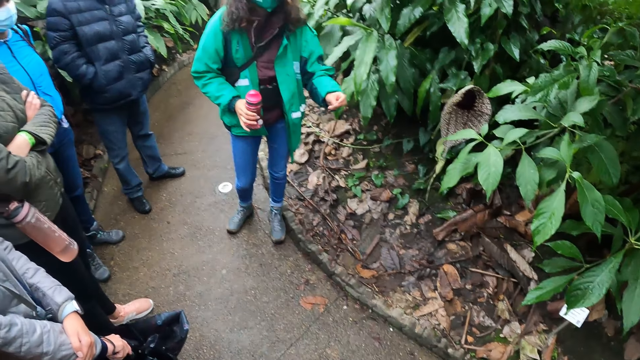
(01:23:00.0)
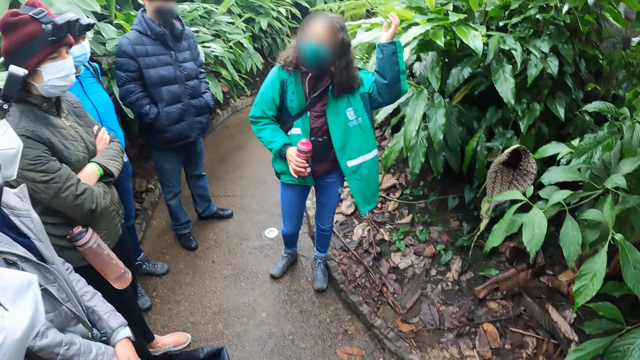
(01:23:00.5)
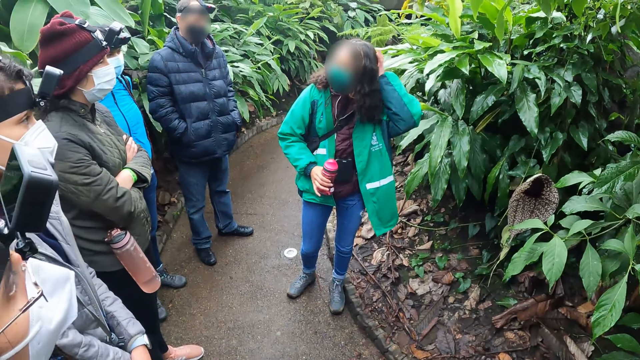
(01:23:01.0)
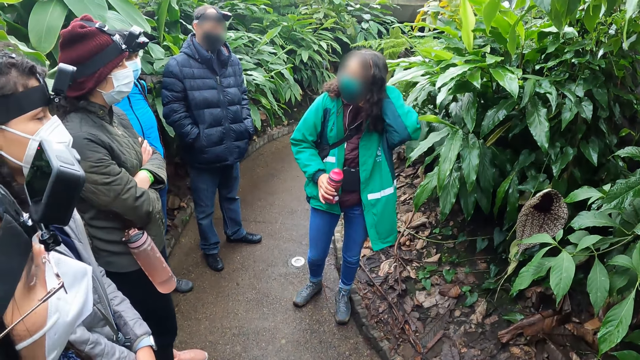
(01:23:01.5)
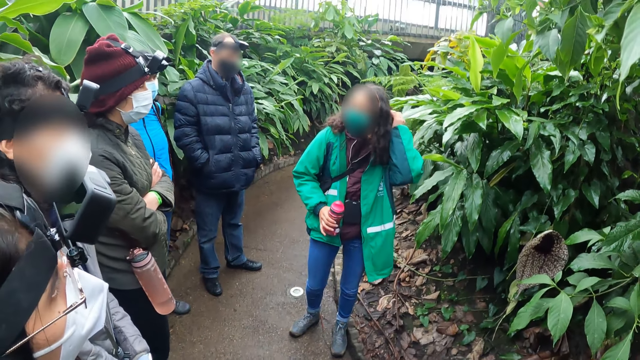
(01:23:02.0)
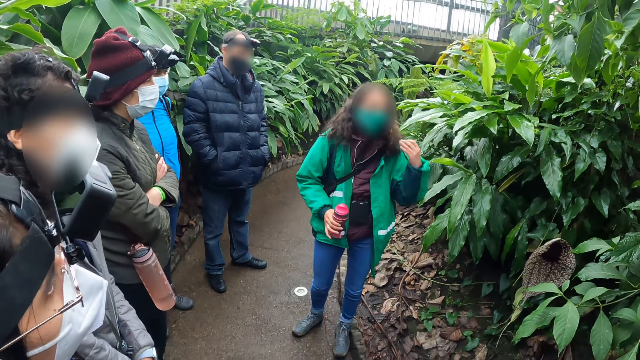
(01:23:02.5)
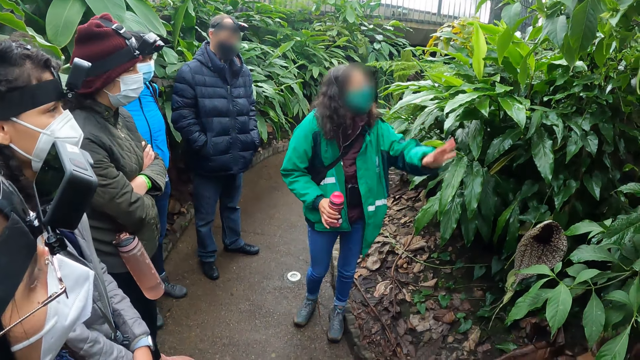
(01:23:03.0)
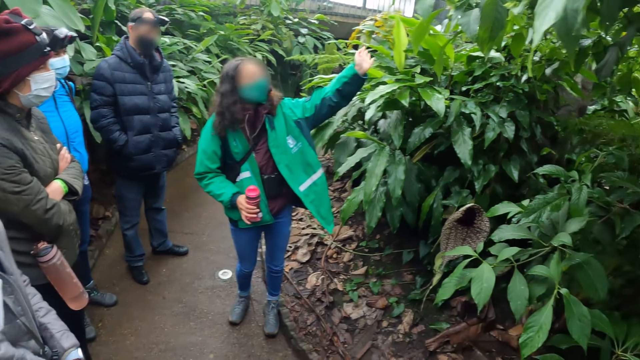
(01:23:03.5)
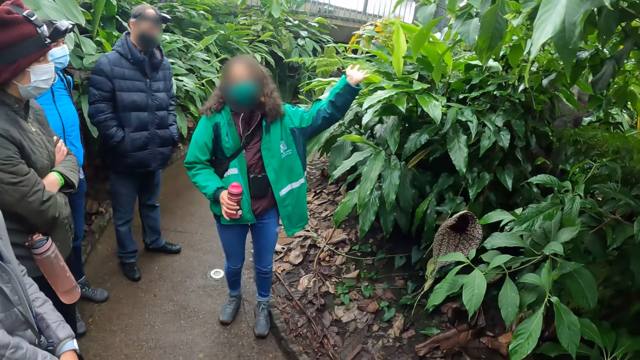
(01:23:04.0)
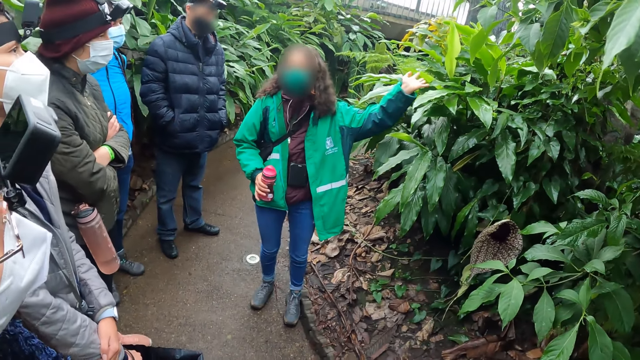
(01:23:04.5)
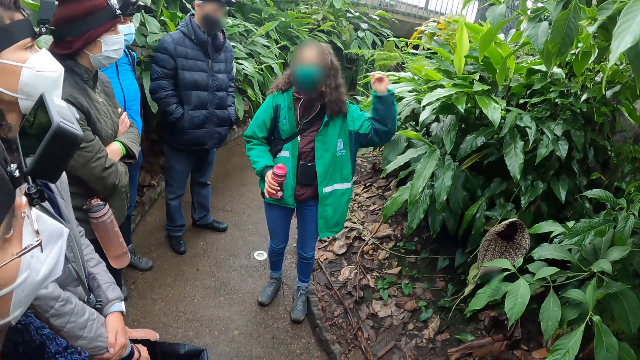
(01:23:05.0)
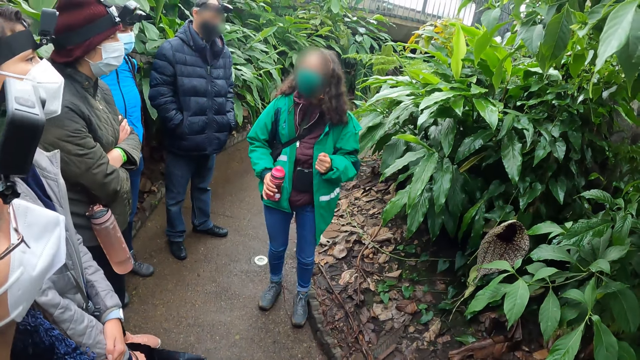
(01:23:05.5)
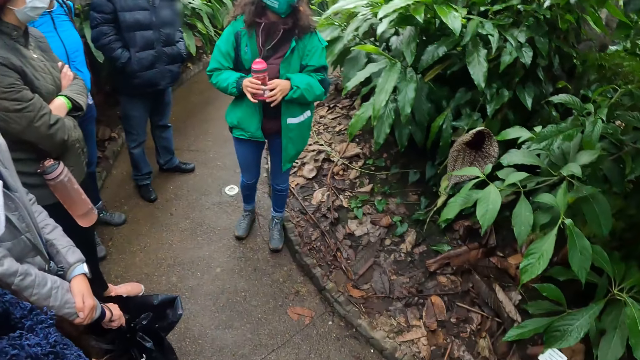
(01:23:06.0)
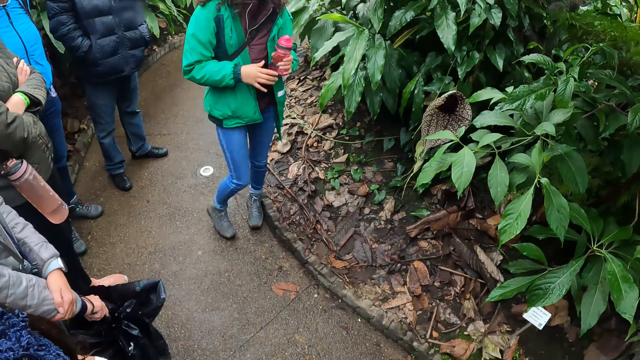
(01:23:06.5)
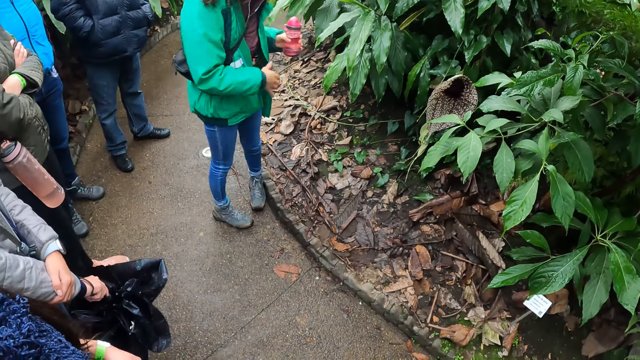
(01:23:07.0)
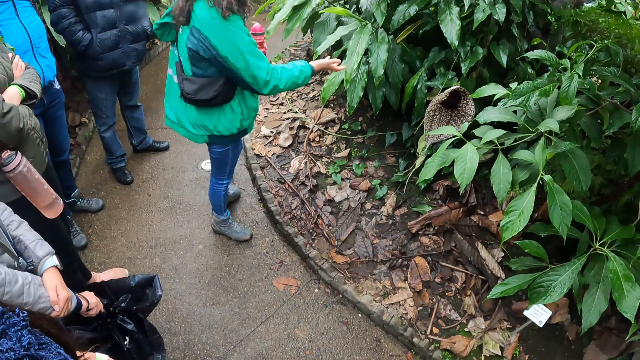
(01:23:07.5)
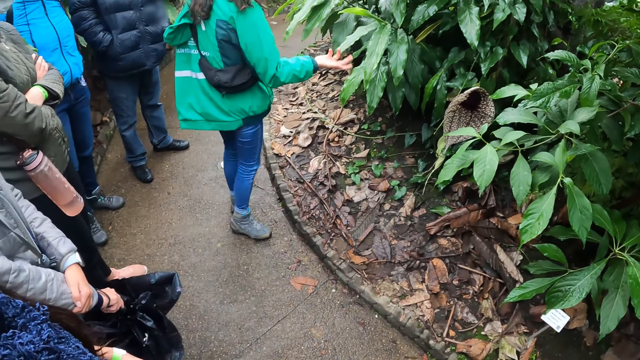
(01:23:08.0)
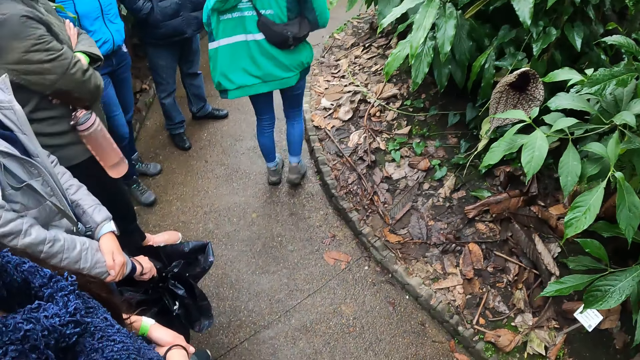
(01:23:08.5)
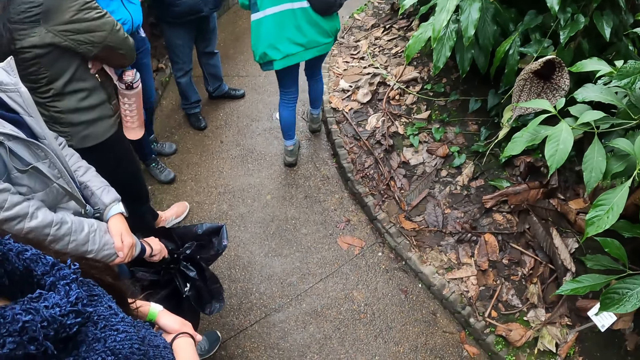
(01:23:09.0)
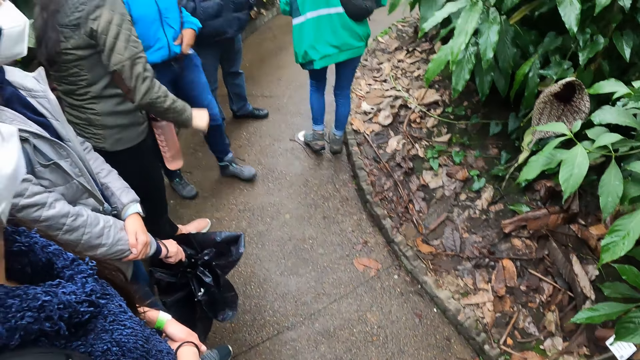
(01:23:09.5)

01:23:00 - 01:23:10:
A woman touches her hair with her left hand. The woman hits her head with her left hand. The woman points up with her left hand. The woman passes the bottle in her right hand to her left hand. The woman turns towards the bush.

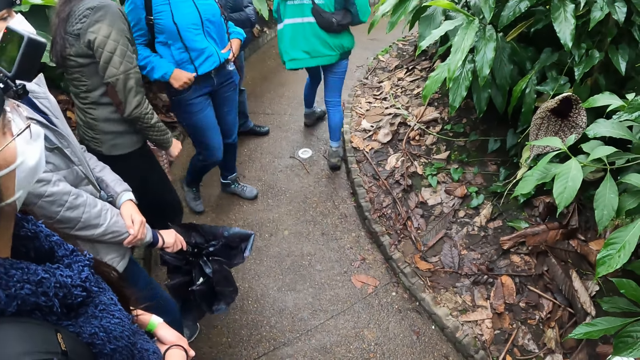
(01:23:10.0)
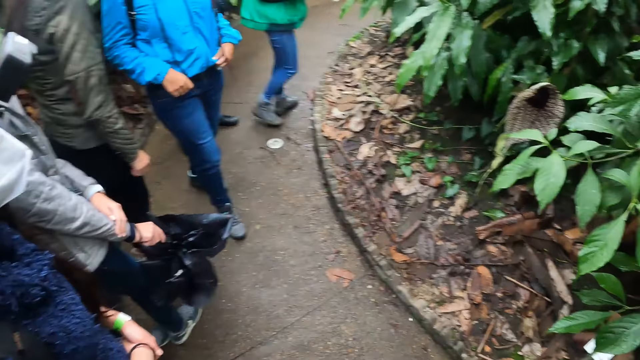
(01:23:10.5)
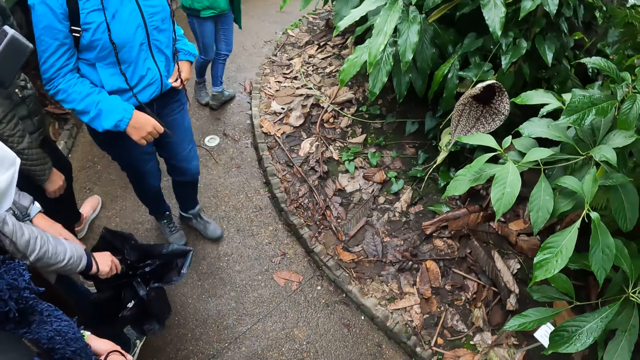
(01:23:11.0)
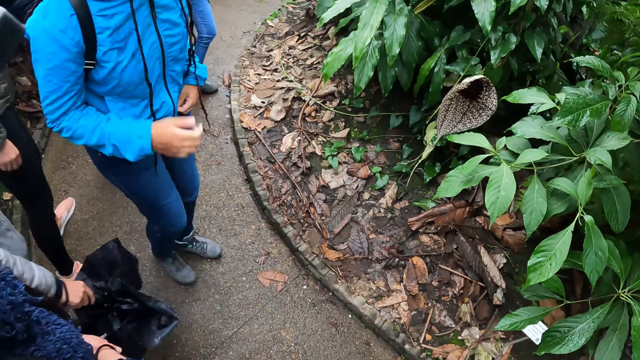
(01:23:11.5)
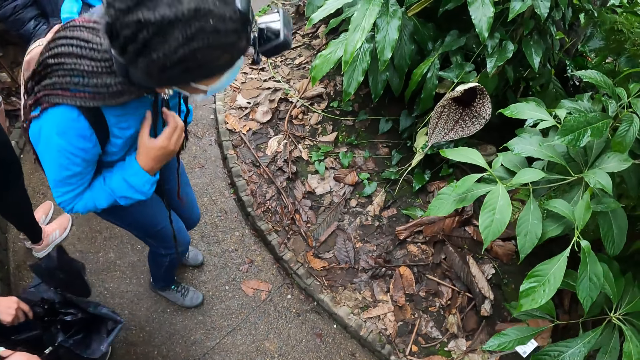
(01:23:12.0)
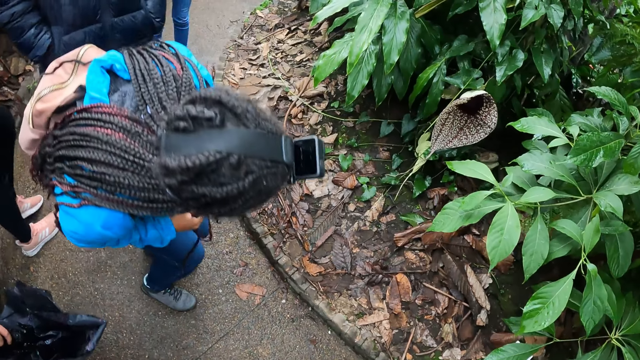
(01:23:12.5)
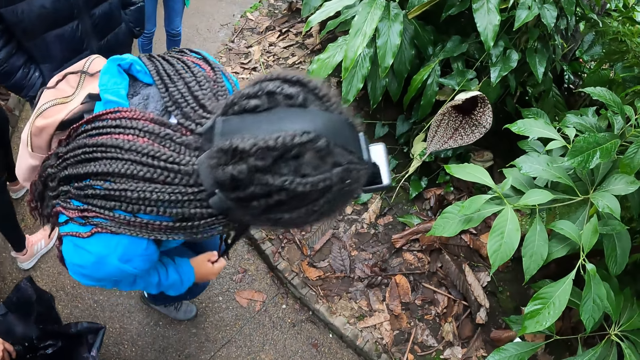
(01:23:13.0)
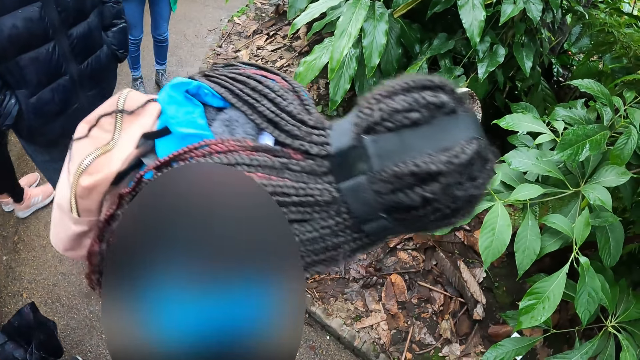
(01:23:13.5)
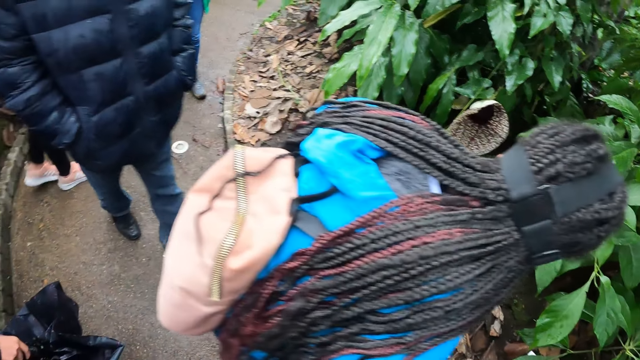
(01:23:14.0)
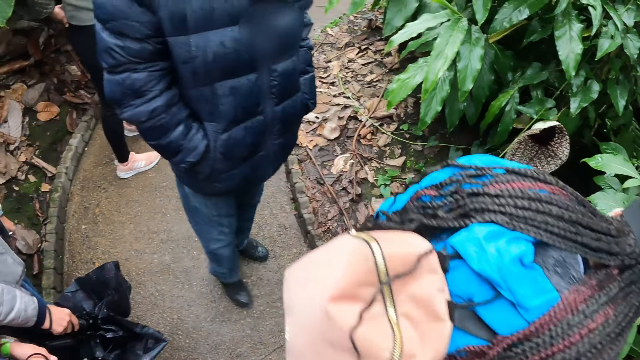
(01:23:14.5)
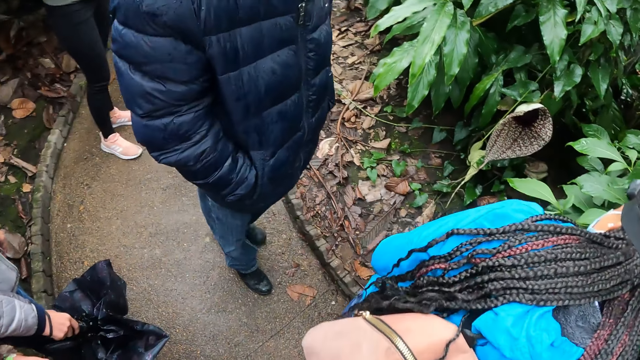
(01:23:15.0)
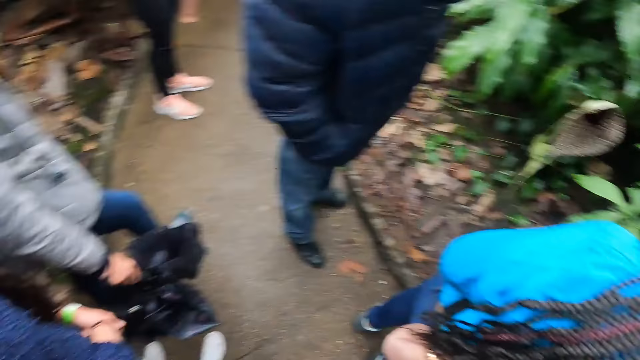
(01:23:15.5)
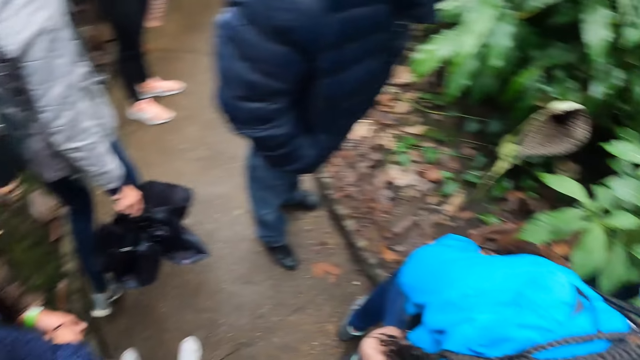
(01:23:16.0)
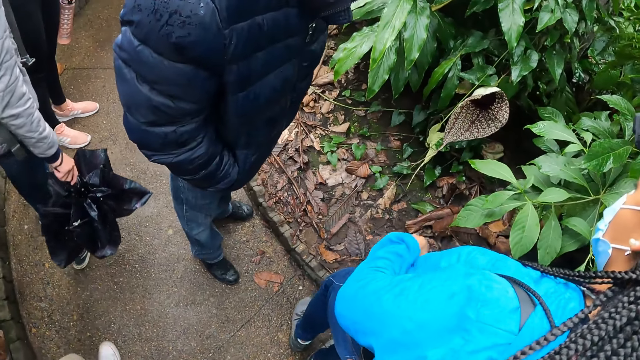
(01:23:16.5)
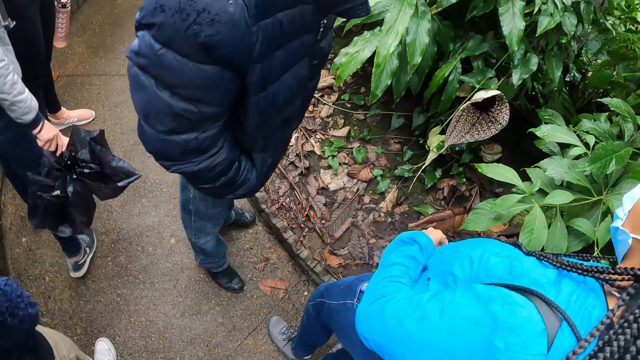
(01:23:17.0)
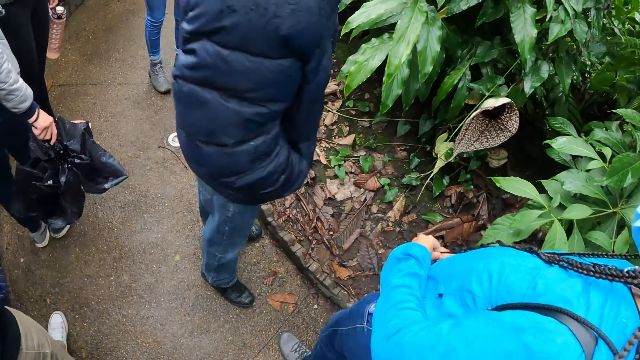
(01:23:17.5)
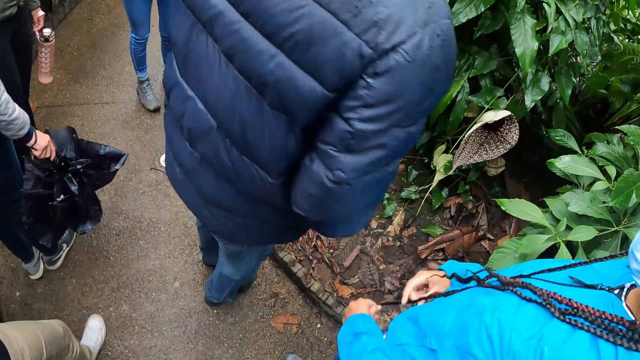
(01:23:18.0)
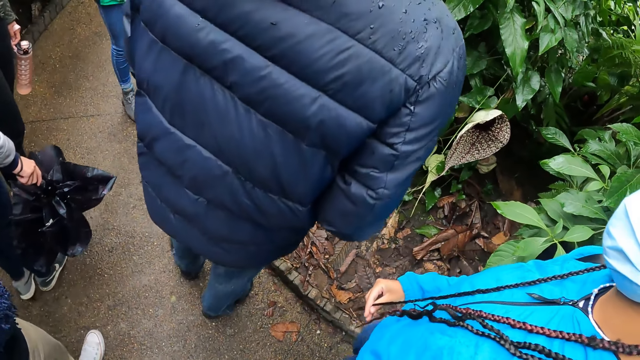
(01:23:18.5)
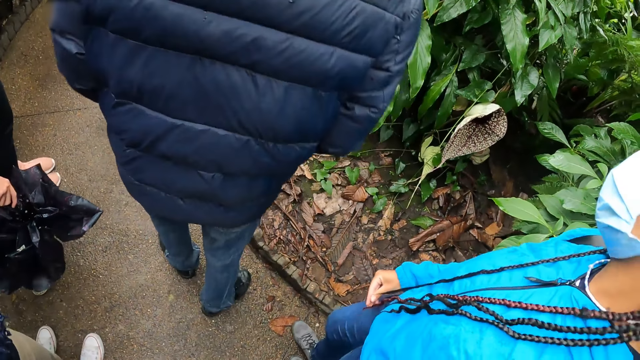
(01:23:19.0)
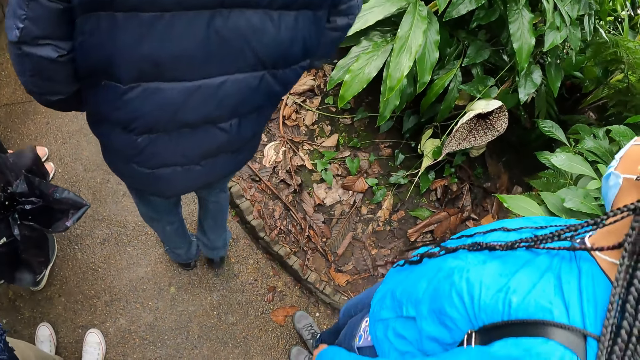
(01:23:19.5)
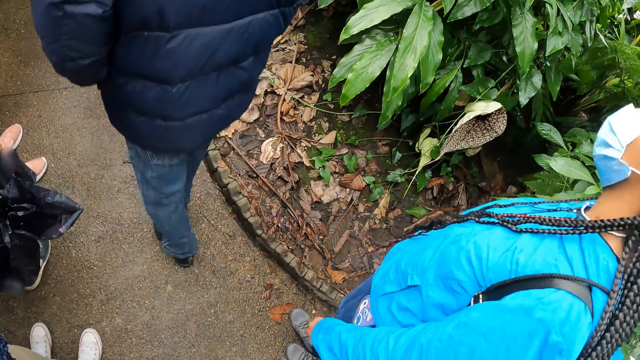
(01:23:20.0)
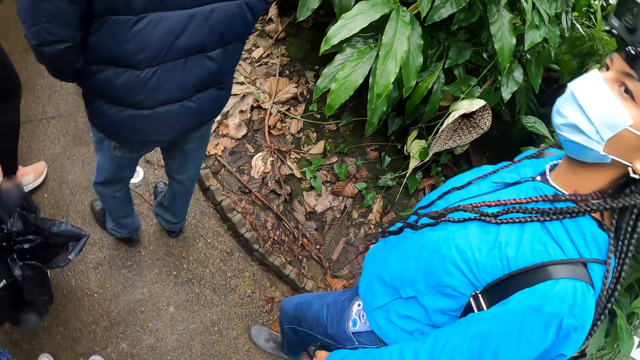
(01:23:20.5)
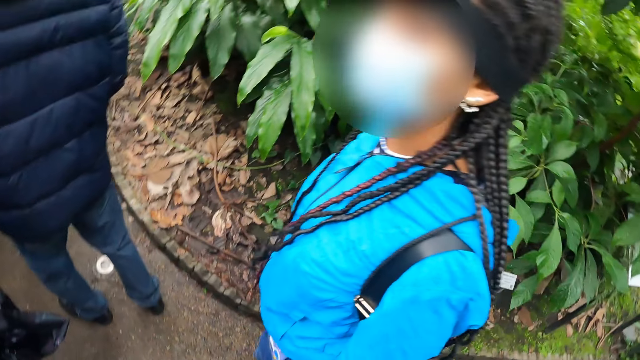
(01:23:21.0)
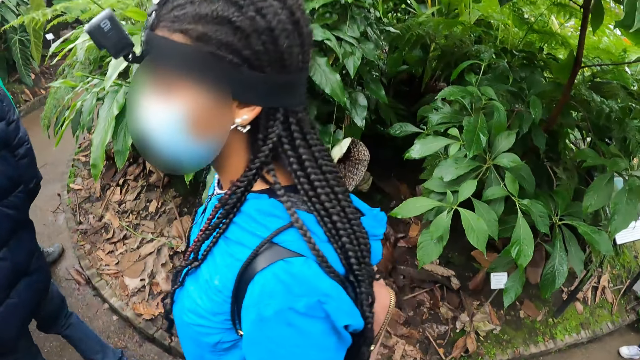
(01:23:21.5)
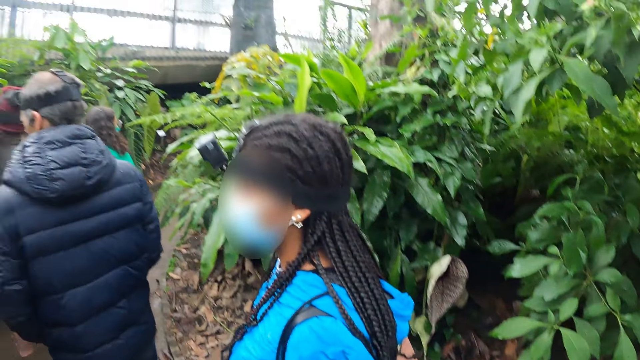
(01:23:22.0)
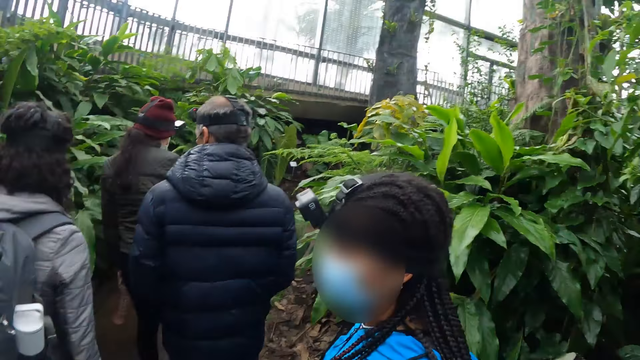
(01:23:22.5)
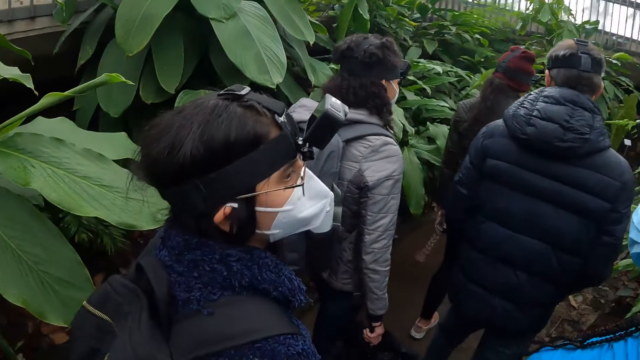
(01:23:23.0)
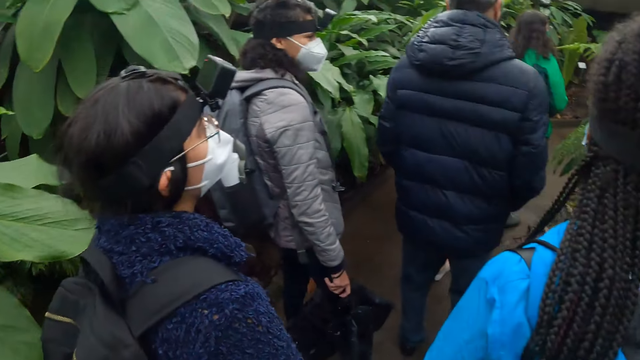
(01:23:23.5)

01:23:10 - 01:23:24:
A person walks in front on the pavement. Another person stretches down her right hand. A third person walks back towards the camera wearer. The first person stares at the bush and walks towards the bush. A fourth person walks towards a fifth person. The second person walks forward. The fourth person turns to the pavement and walks forward. The camera wearer walks along the foot walk with the group of people.
